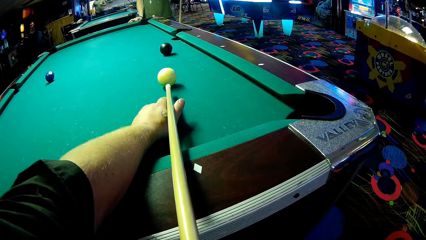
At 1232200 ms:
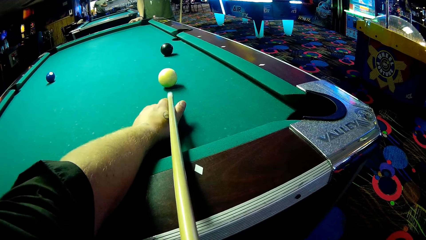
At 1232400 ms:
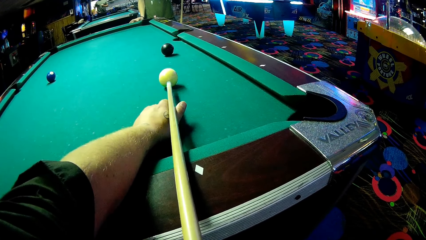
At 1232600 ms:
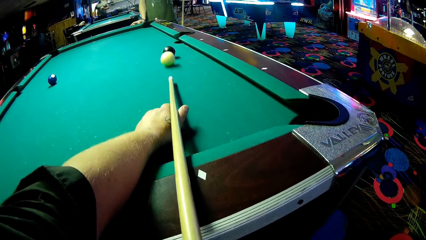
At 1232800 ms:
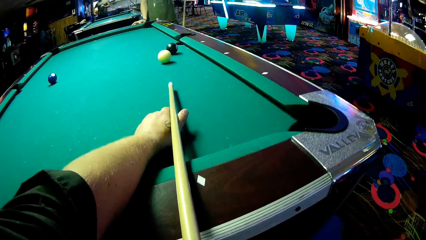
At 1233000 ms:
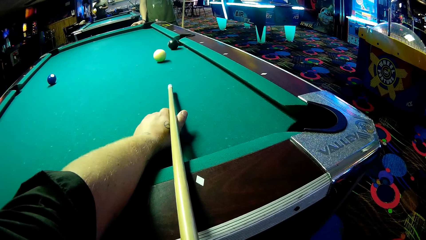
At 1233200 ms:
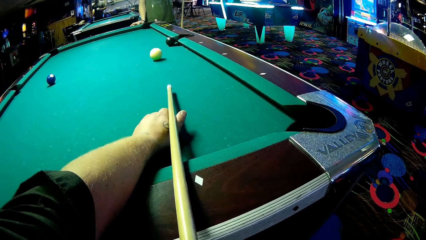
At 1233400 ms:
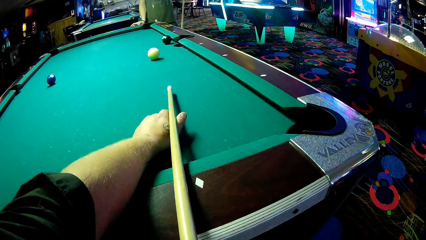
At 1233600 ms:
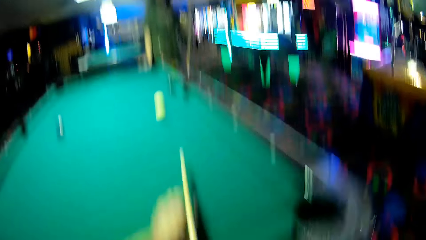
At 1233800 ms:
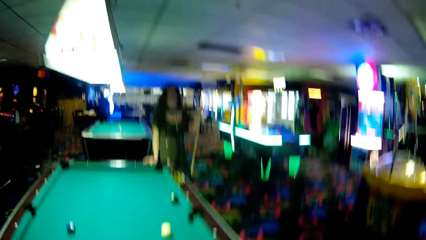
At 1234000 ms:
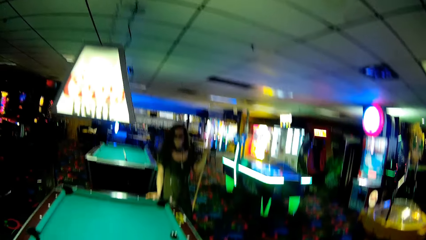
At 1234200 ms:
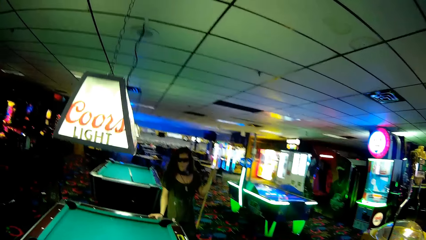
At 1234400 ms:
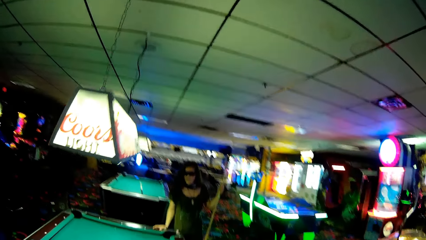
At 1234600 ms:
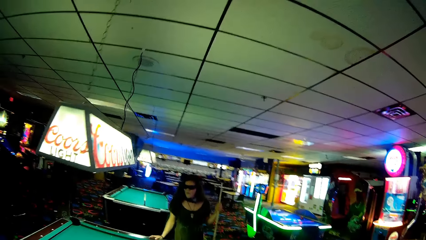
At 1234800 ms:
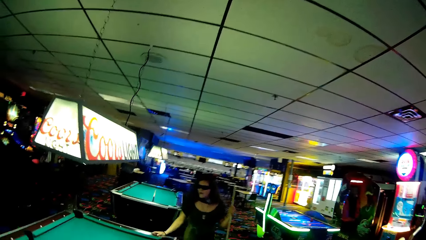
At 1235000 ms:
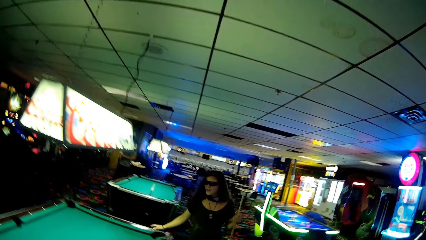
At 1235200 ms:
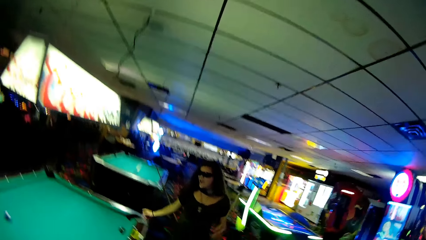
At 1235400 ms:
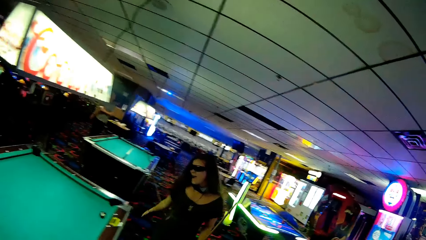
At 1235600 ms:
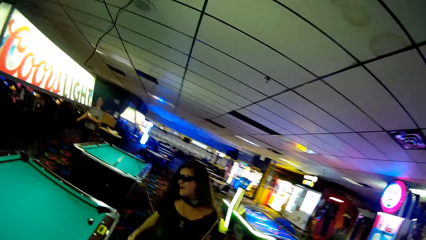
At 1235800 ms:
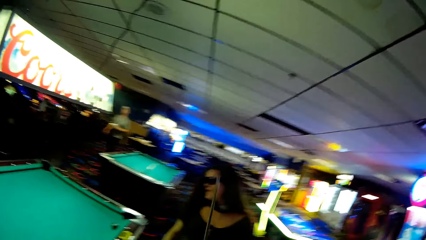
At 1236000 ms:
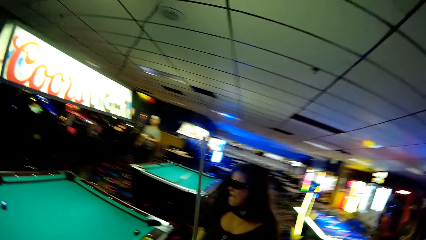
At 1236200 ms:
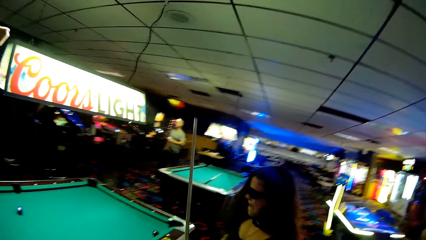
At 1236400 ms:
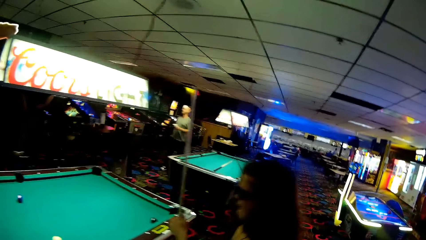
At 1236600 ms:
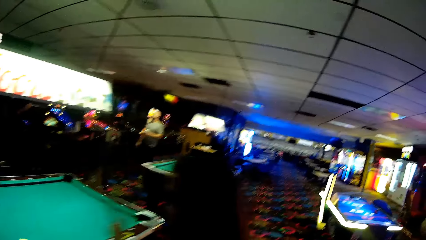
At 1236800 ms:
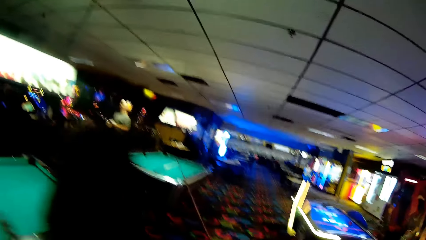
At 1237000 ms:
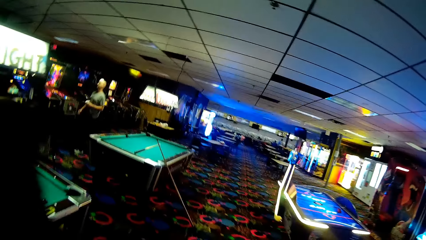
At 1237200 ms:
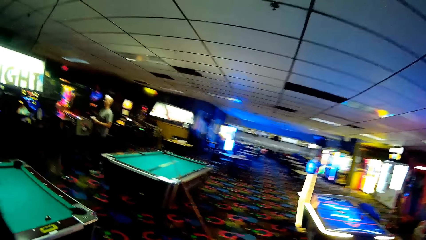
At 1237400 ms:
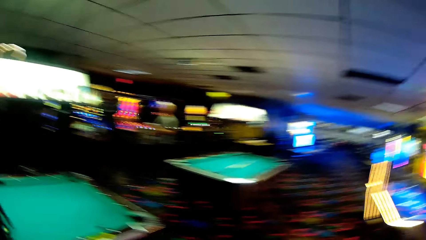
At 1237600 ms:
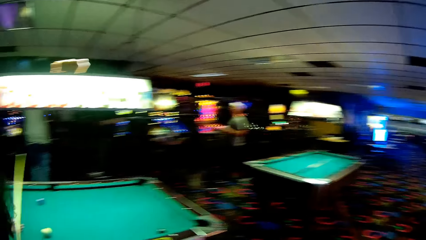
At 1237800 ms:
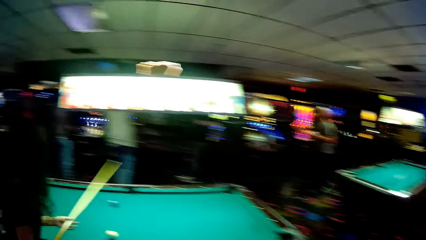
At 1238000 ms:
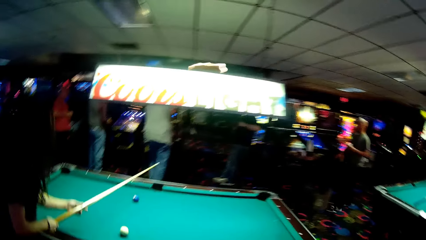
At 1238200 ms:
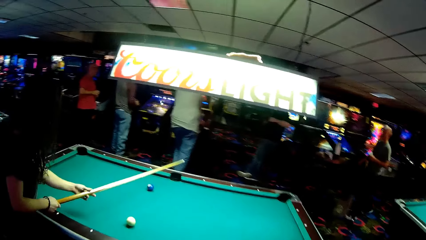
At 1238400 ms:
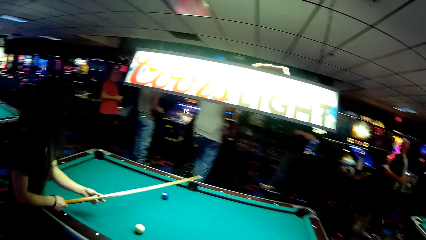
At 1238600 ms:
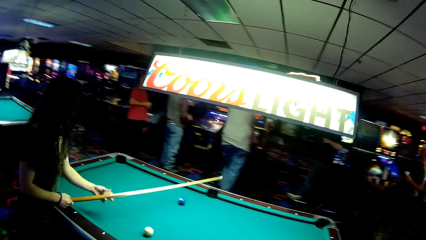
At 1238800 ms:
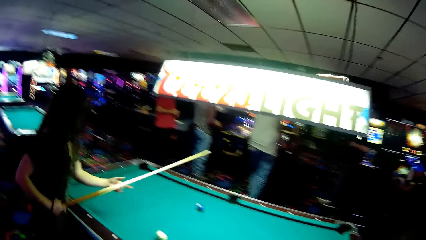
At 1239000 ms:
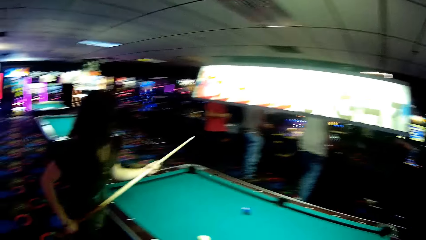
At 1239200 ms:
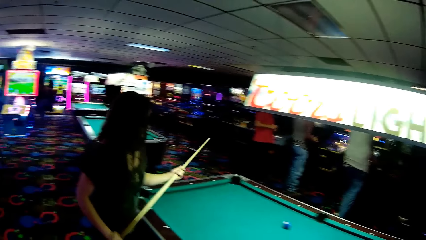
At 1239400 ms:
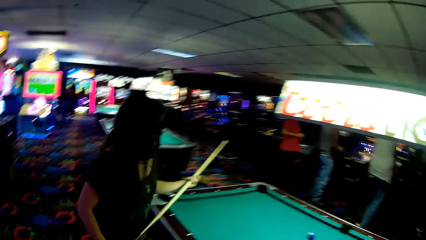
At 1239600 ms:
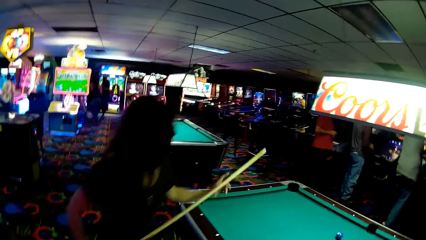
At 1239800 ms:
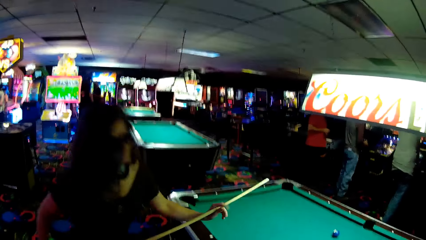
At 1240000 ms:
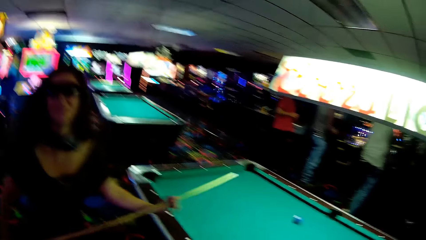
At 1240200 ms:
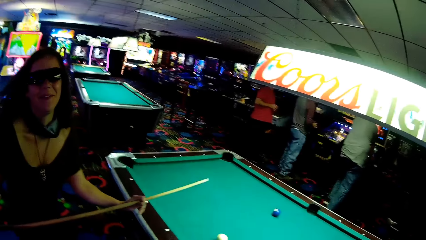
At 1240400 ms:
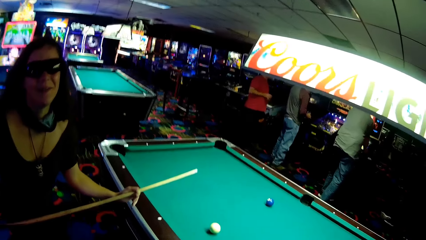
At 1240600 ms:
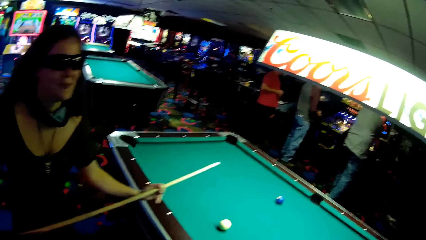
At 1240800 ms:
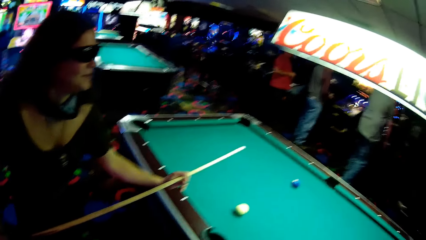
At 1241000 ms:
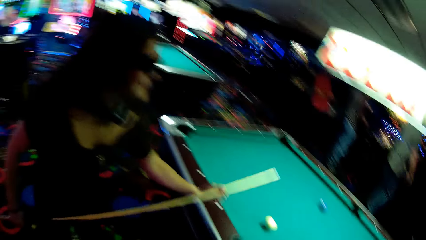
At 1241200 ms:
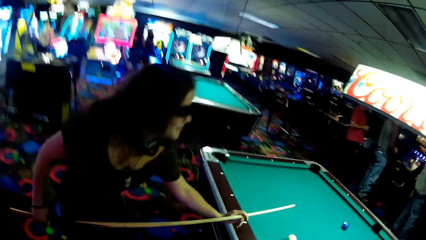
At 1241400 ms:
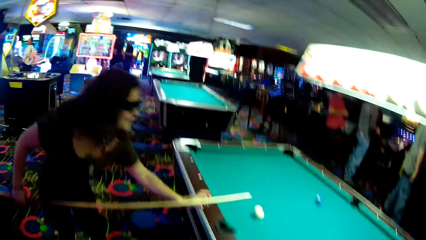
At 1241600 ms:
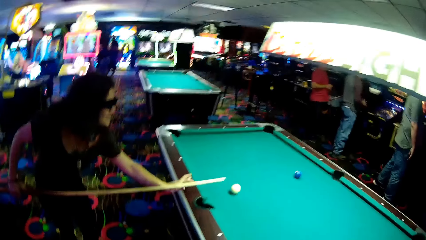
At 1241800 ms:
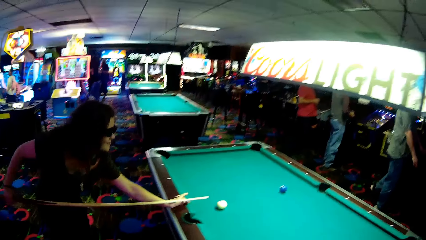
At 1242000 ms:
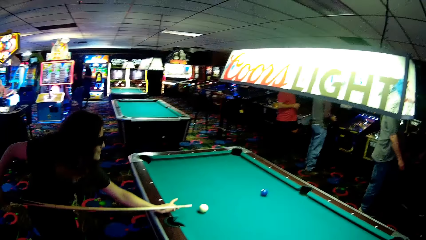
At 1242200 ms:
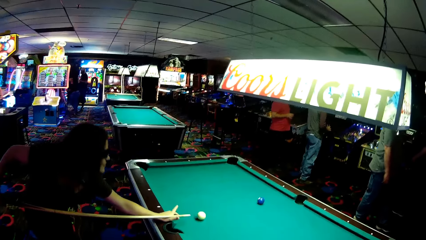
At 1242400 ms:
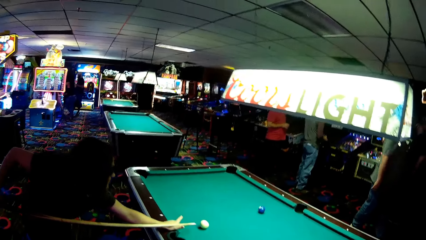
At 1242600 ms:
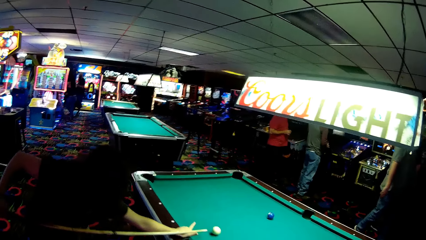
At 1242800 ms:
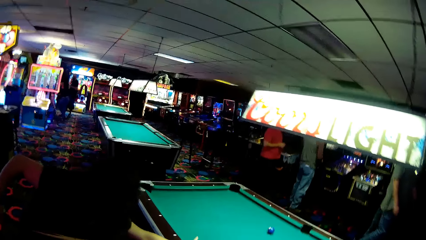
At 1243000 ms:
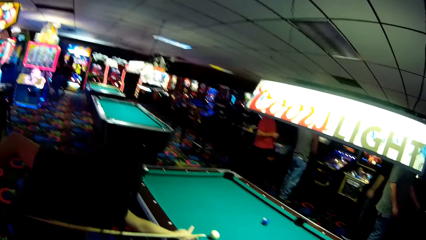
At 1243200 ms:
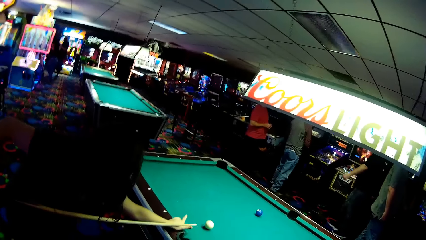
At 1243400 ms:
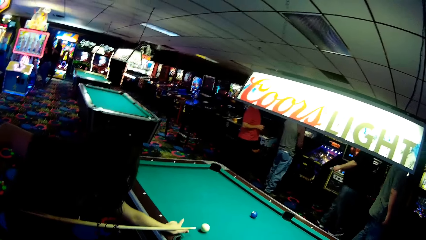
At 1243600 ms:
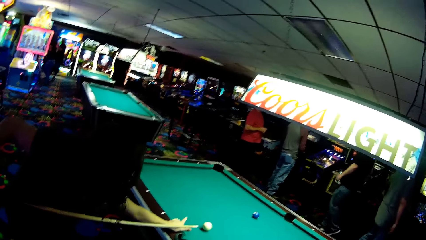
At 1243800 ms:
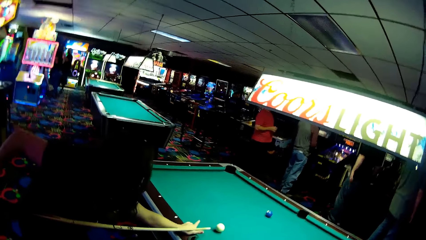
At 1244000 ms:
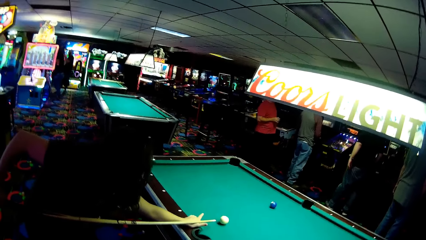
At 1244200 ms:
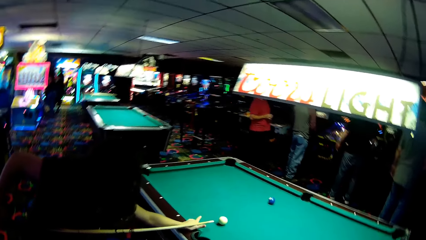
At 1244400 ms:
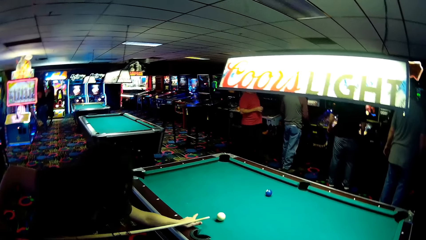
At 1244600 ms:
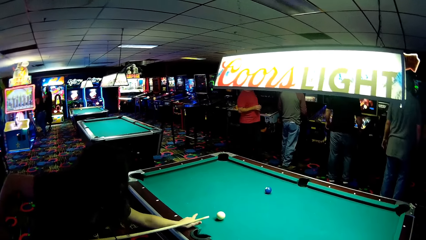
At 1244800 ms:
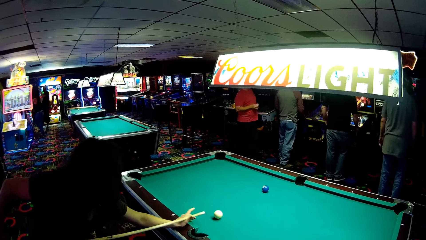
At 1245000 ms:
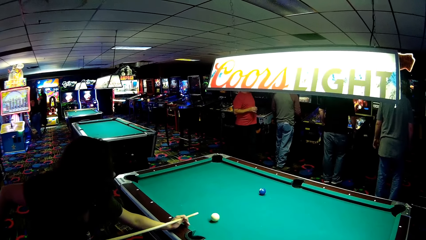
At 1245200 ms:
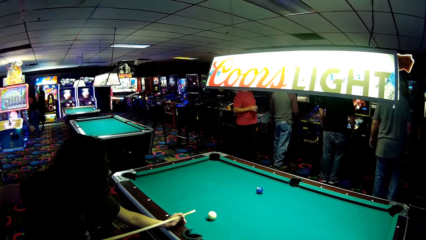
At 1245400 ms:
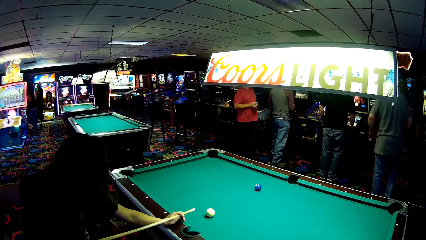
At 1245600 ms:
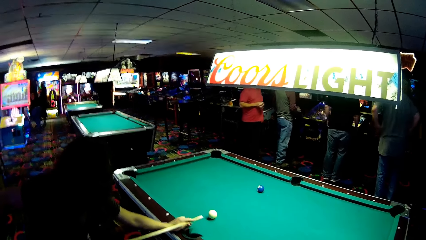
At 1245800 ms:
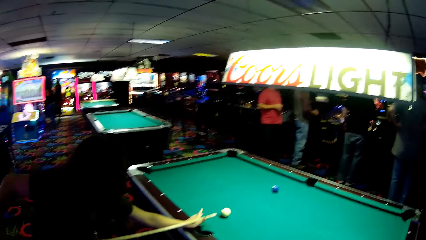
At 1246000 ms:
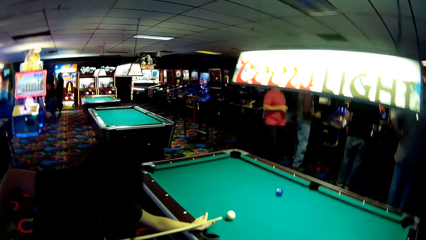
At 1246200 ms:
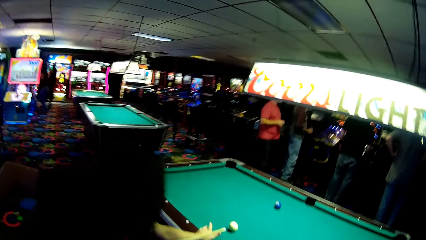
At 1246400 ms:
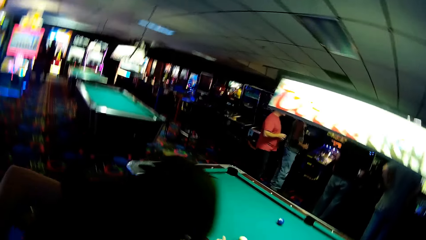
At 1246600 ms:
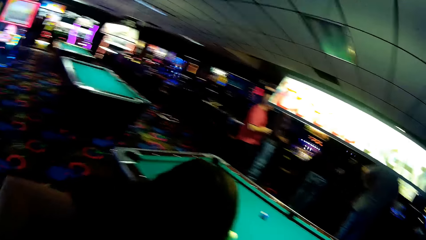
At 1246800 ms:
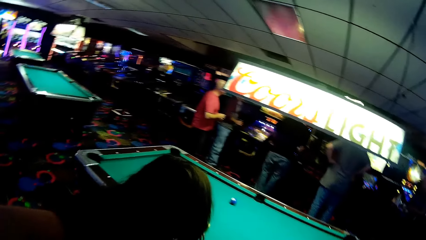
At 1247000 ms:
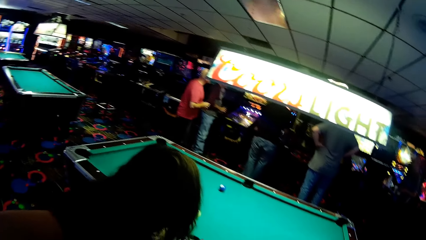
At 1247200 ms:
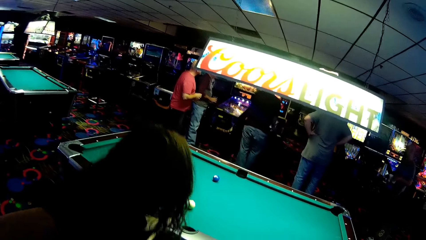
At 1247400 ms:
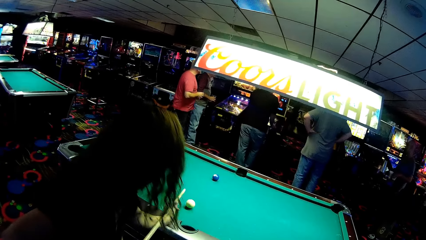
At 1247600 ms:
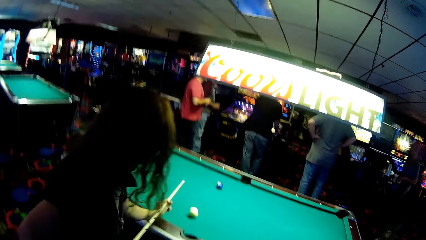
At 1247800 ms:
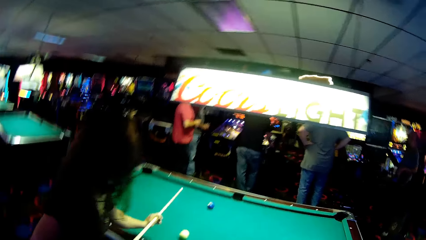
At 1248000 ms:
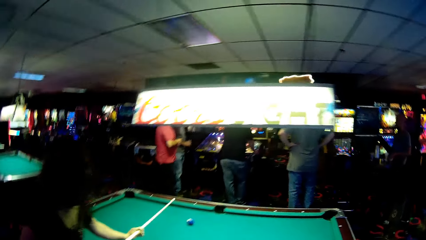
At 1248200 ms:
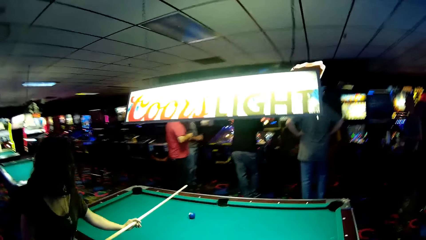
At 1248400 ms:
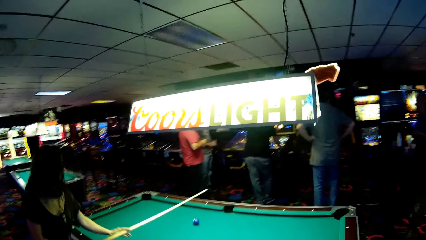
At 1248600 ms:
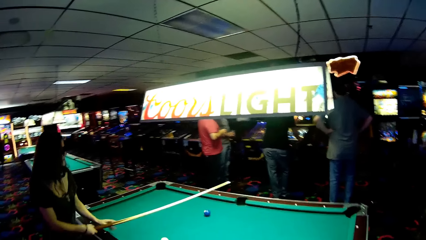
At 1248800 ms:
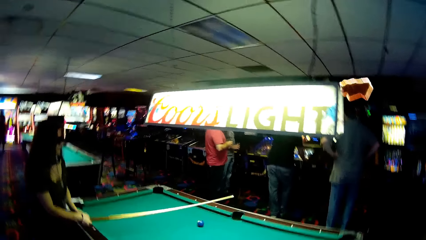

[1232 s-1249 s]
The camera wearer strikes a ball. A woman walks with a billiards stick around the pool table. The woman holds the billiards stick in position.
